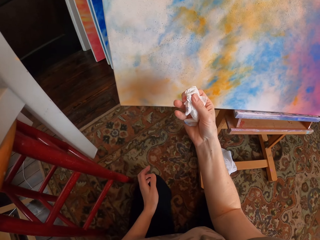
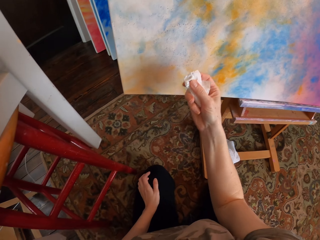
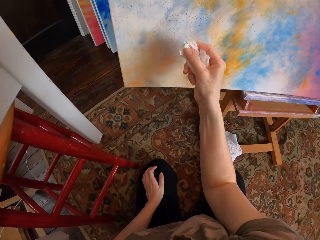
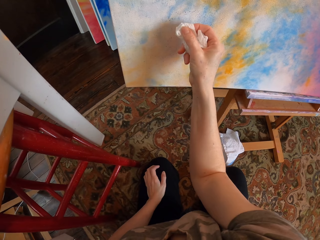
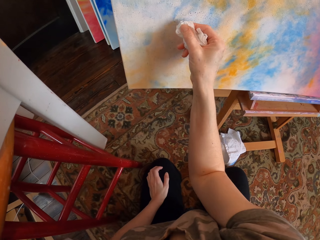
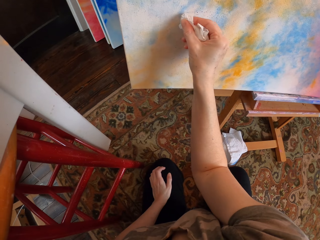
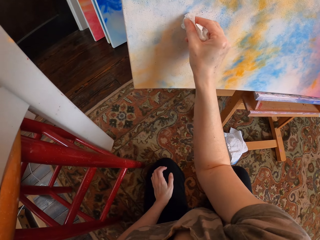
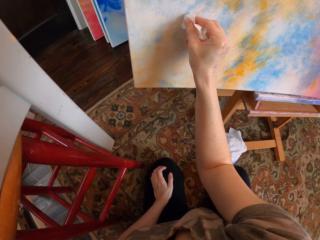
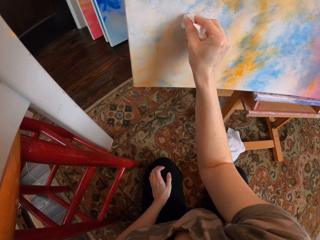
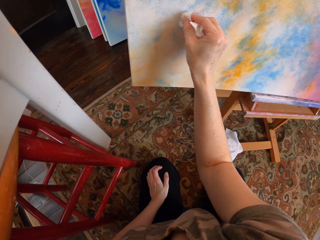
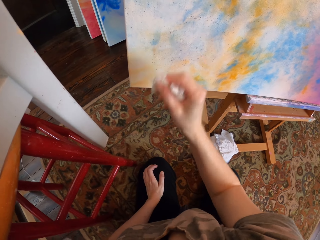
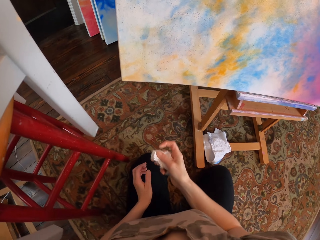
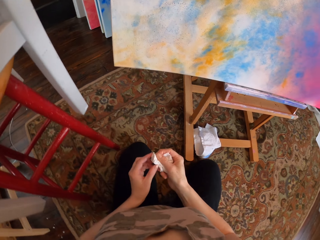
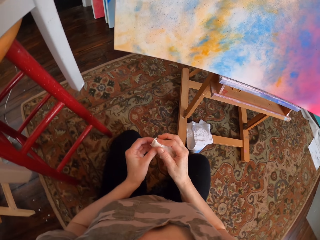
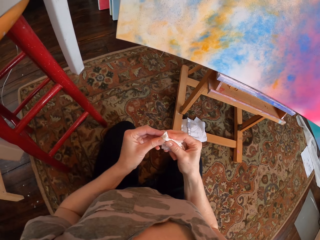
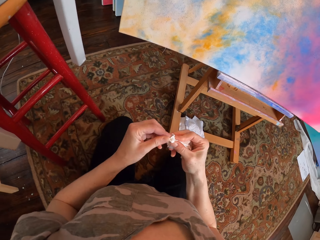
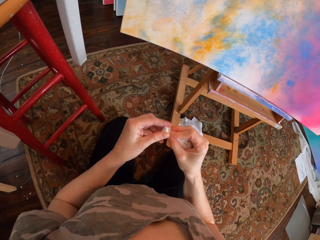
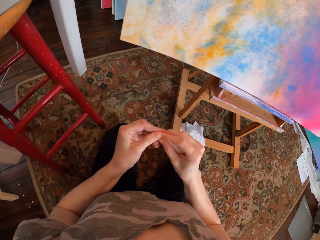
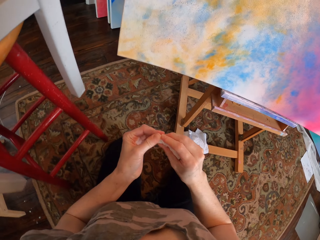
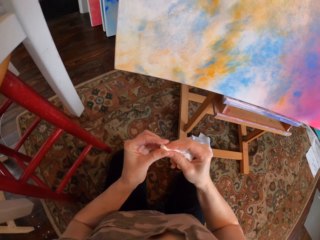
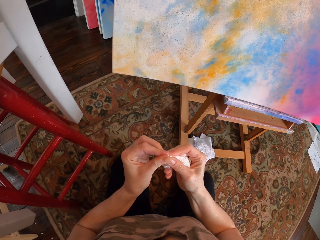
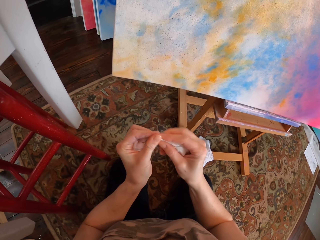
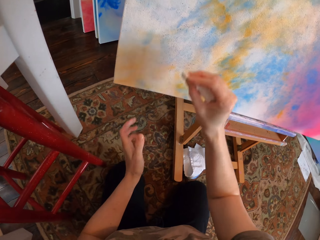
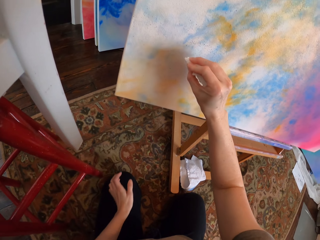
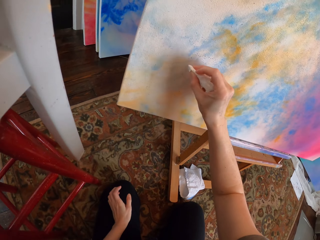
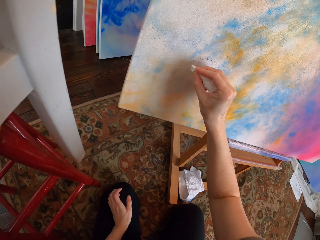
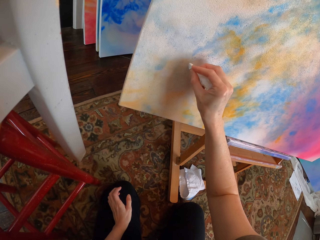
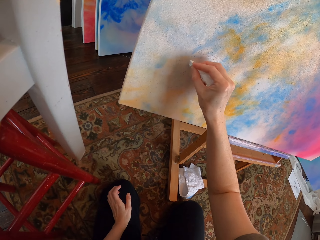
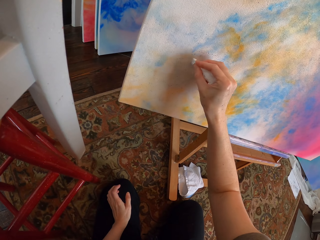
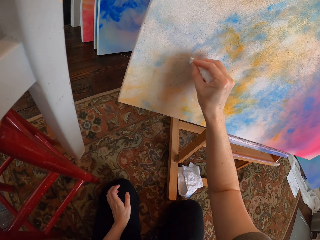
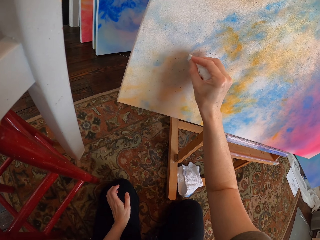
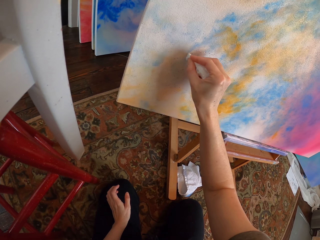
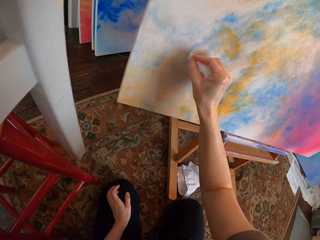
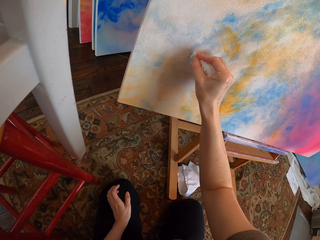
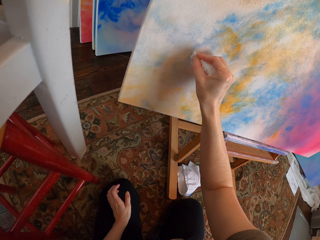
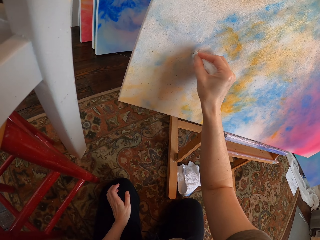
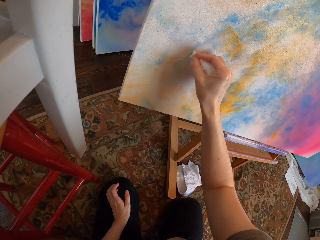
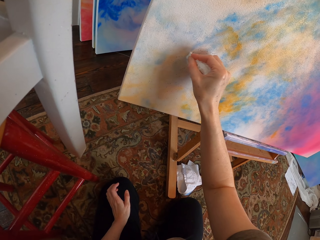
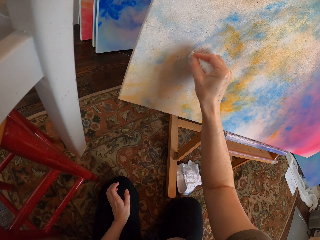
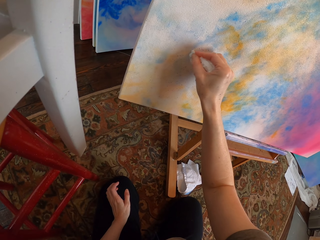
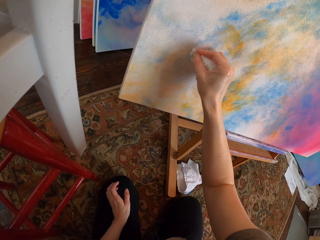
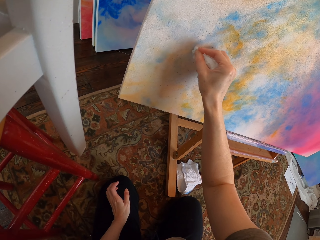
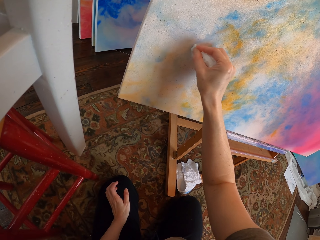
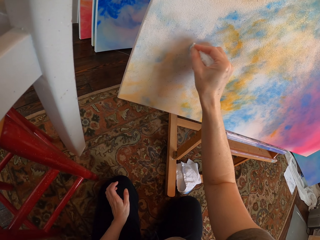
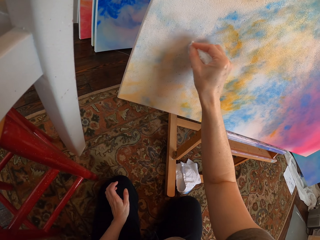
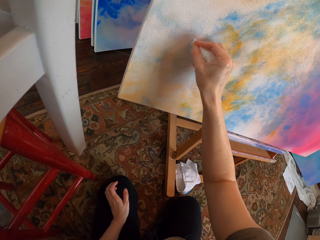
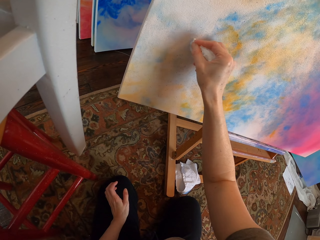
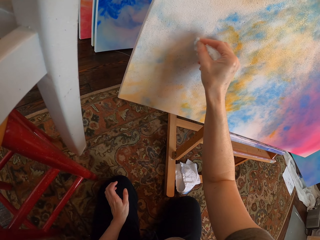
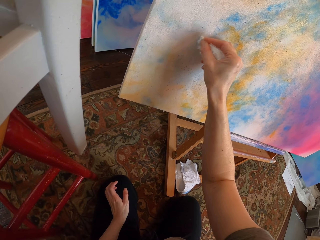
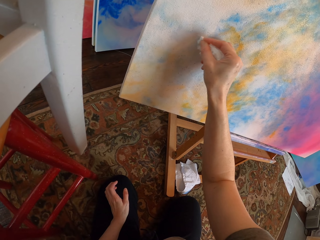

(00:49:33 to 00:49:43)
The camera wearer rubs the paint board with the tissue or hand paper. They look at the hand paper. They wipe the board.

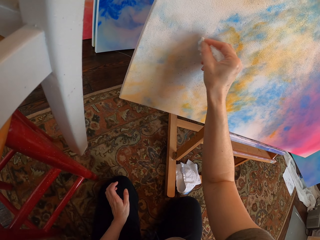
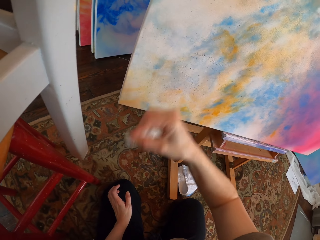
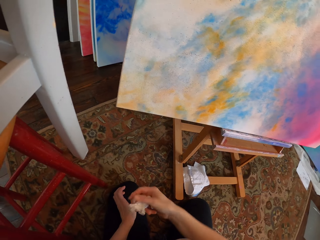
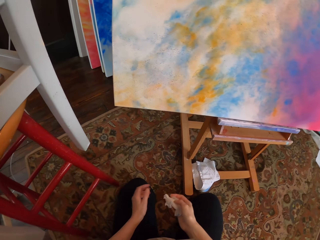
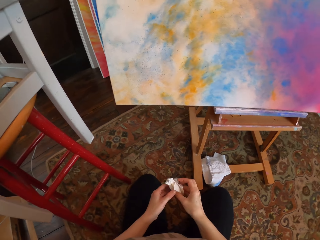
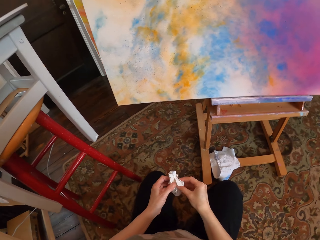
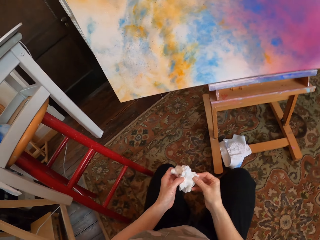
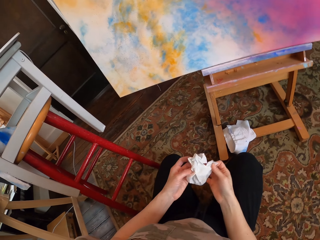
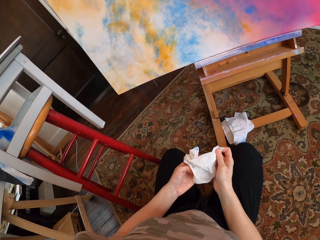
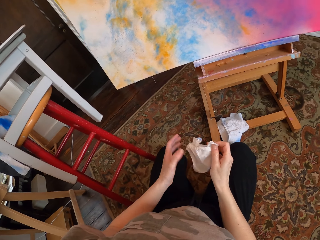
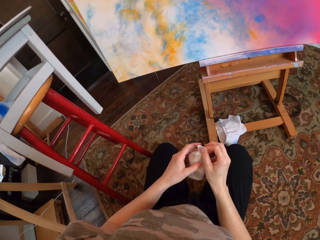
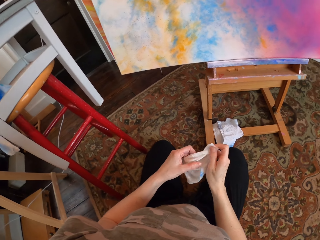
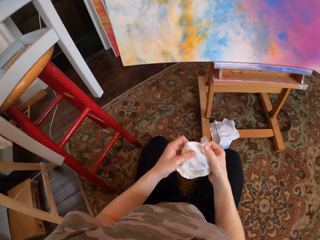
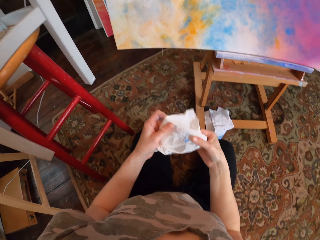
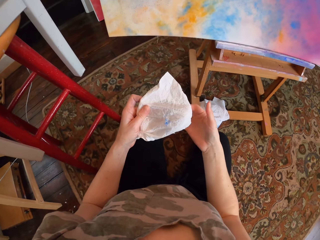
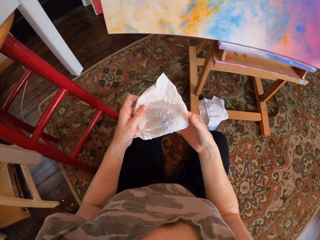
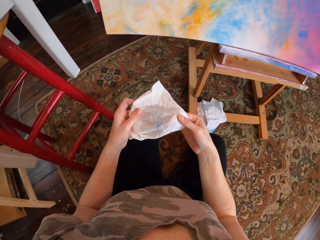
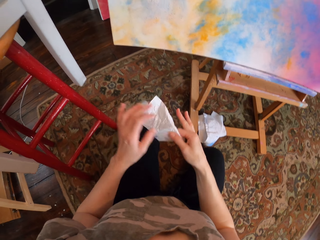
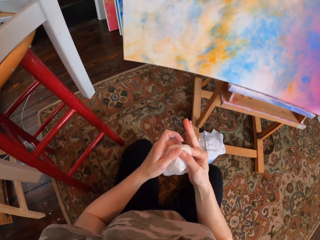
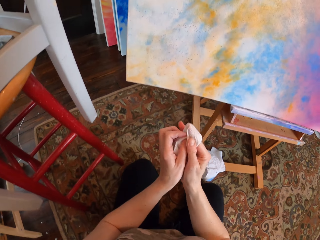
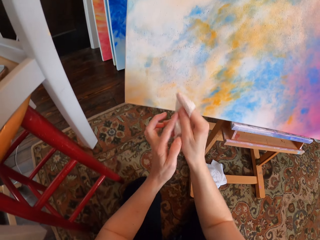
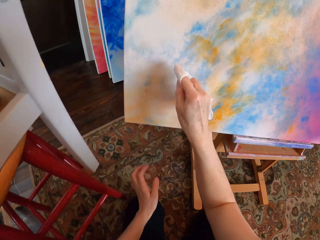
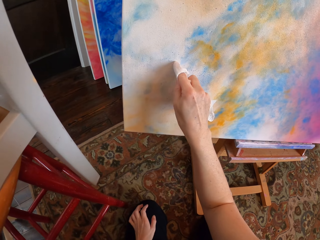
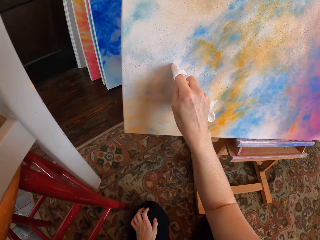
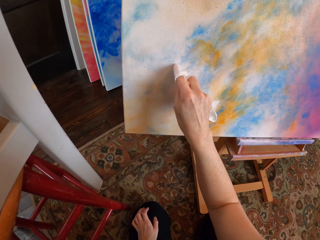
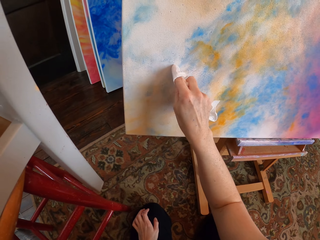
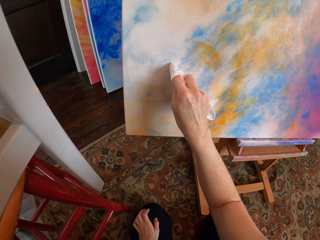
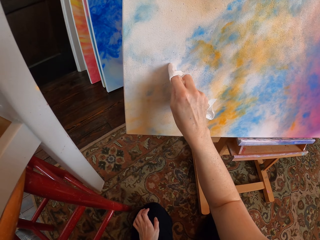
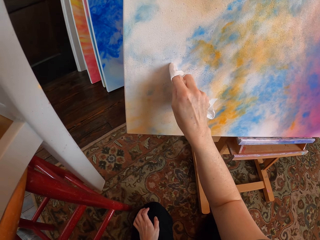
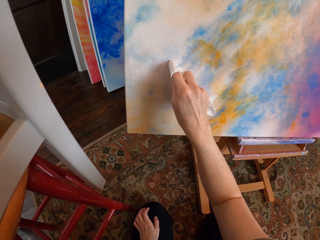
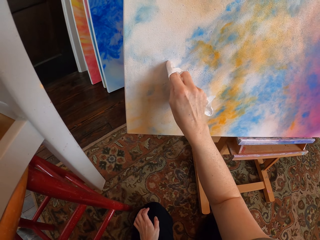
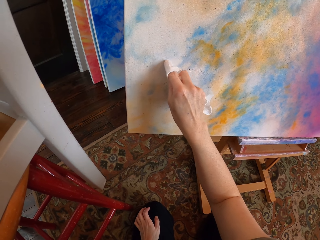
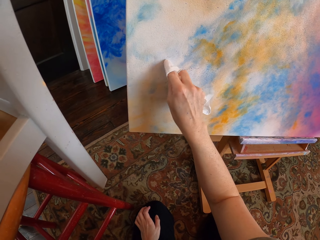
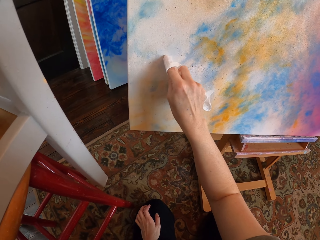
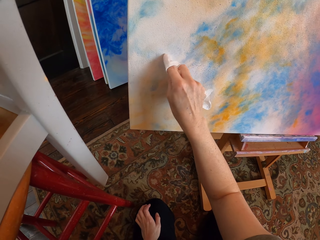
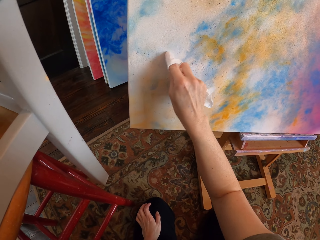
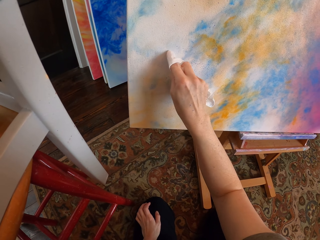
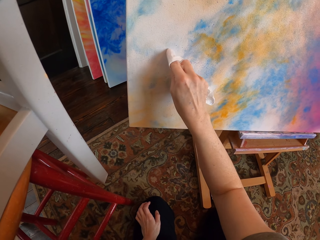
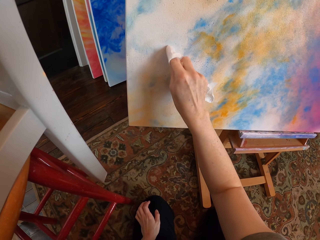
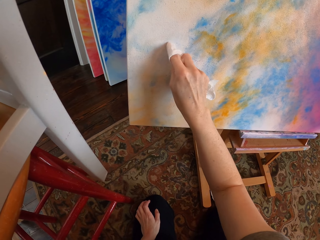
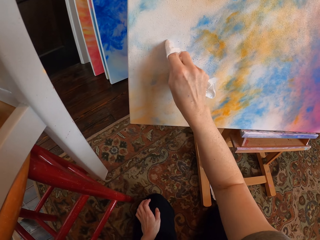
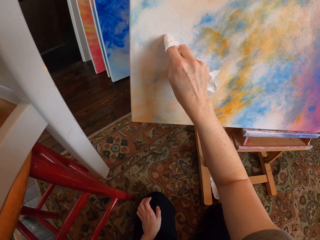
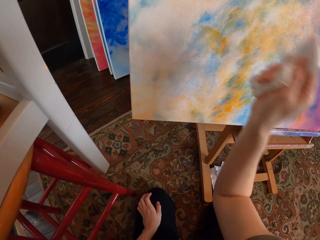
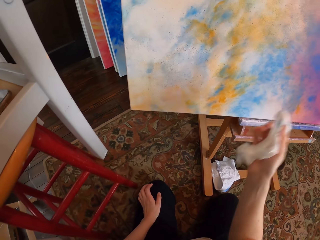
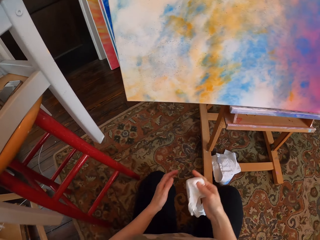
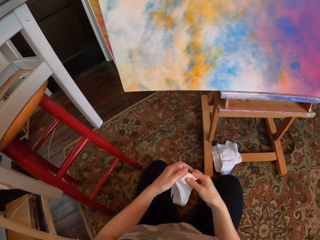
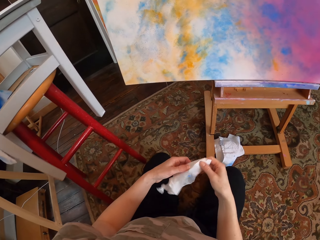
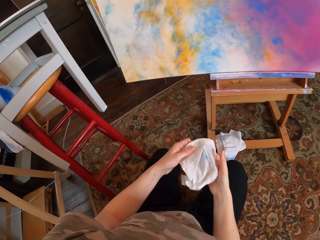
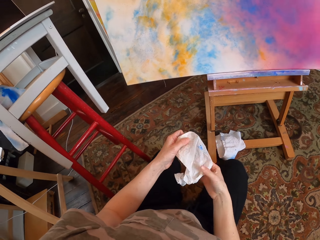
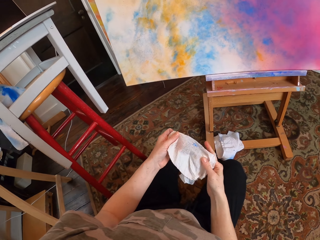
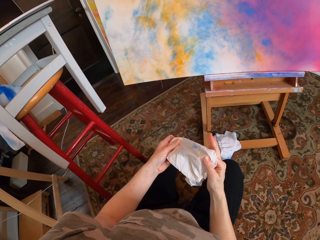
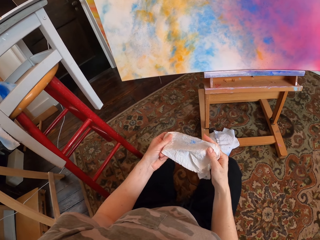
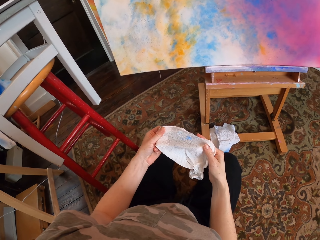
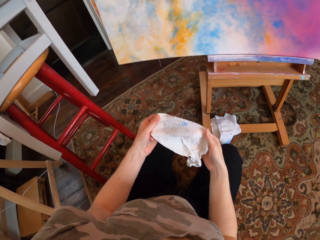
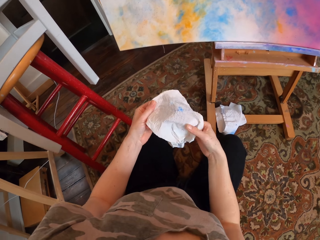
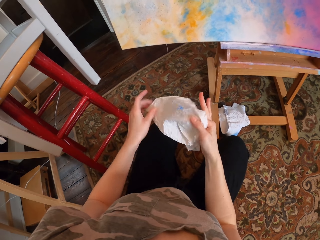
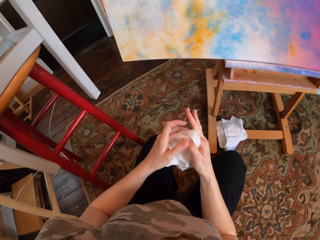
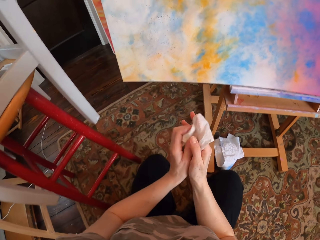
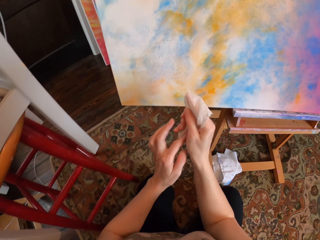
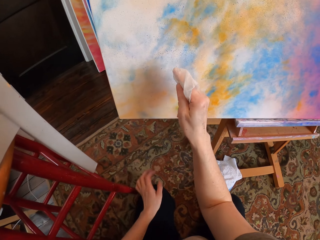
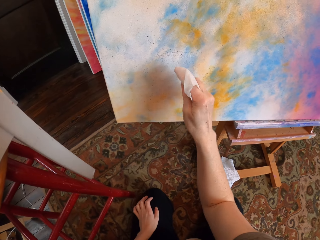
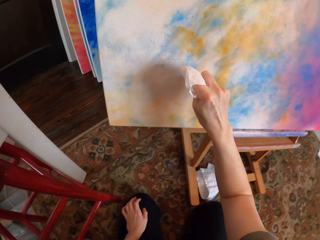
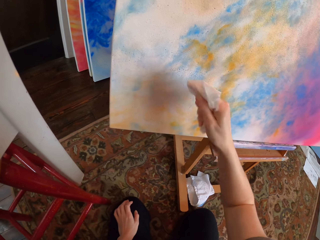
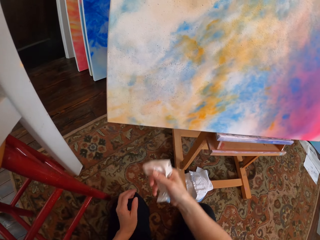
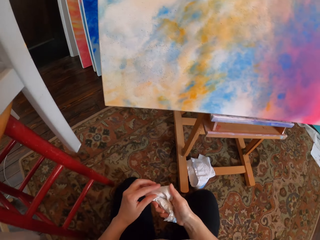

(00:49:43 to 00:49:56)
The camera wearer looks at the hand paper or tissue. She wipes off paint on the board. She moves her hand. She looks at the hand paper again.
